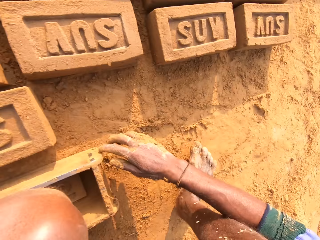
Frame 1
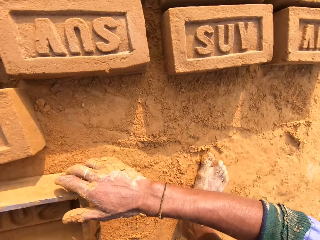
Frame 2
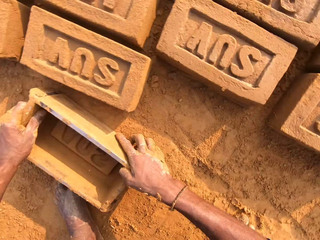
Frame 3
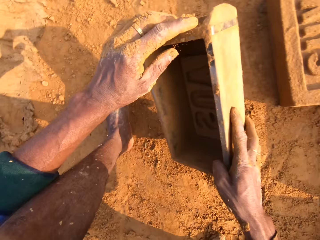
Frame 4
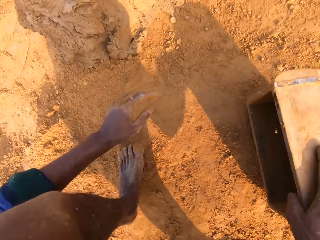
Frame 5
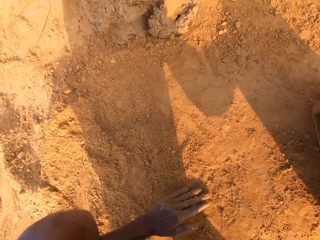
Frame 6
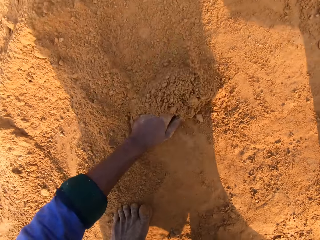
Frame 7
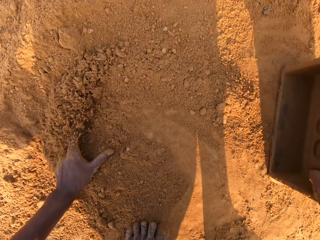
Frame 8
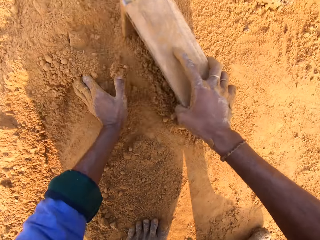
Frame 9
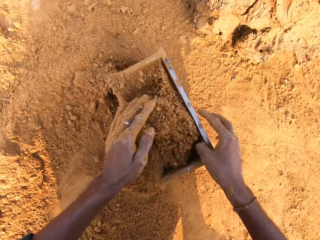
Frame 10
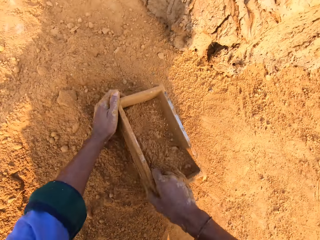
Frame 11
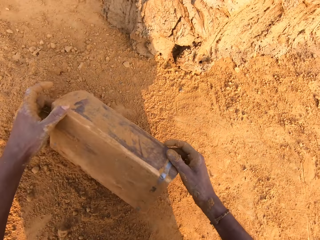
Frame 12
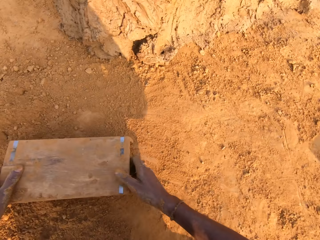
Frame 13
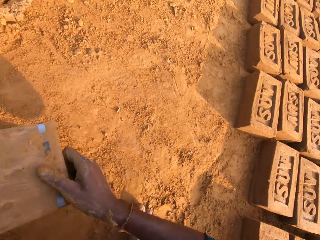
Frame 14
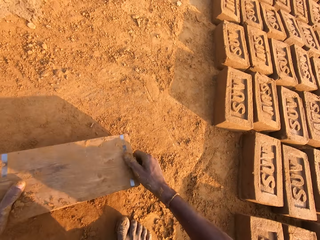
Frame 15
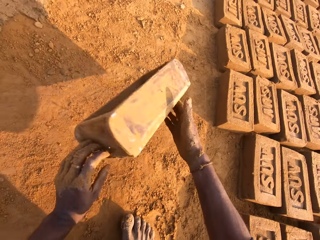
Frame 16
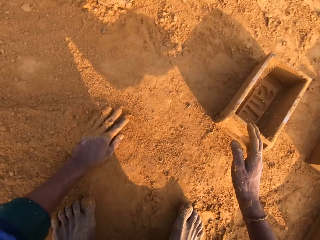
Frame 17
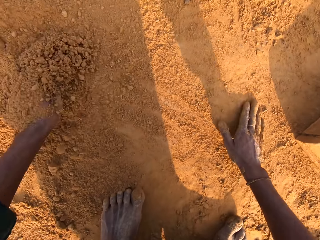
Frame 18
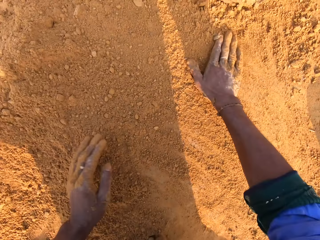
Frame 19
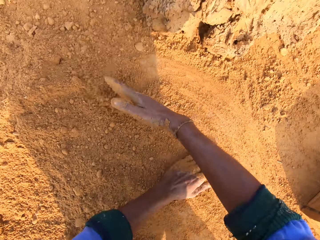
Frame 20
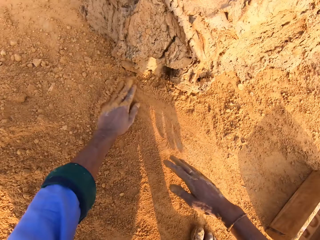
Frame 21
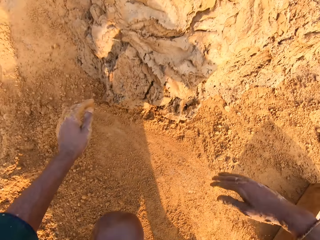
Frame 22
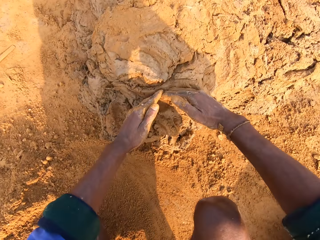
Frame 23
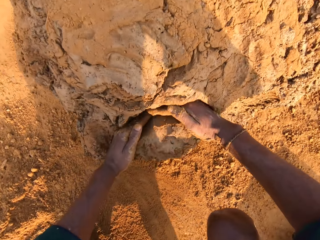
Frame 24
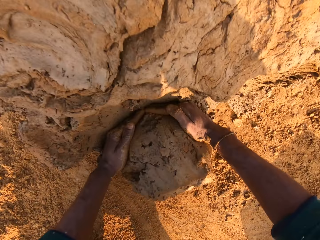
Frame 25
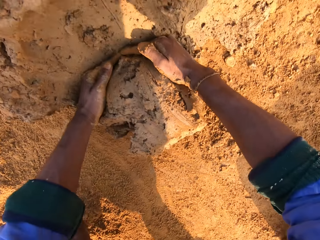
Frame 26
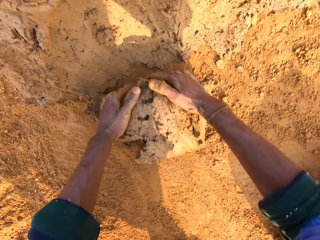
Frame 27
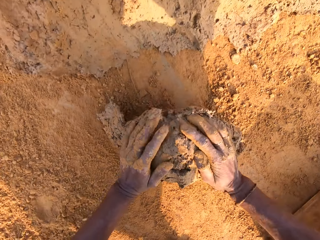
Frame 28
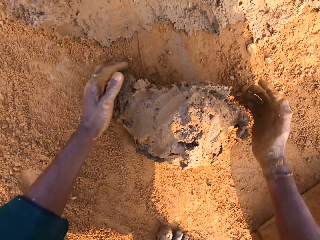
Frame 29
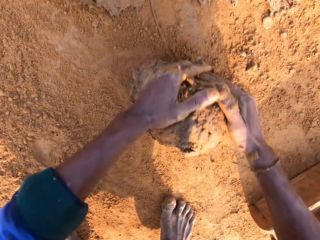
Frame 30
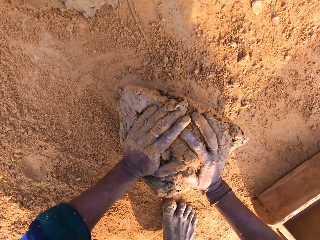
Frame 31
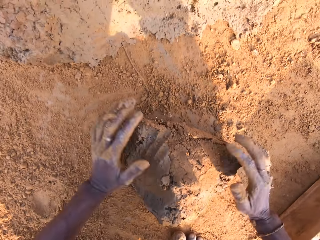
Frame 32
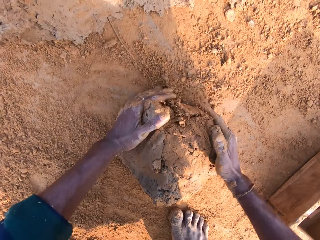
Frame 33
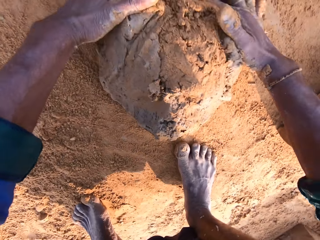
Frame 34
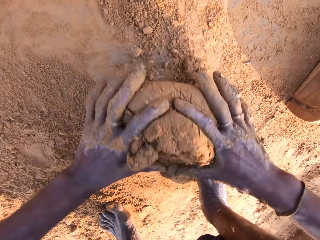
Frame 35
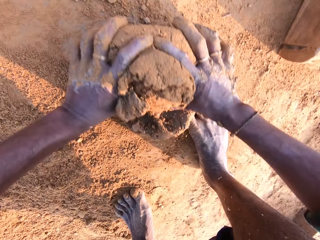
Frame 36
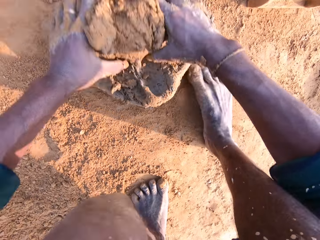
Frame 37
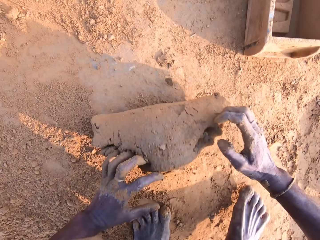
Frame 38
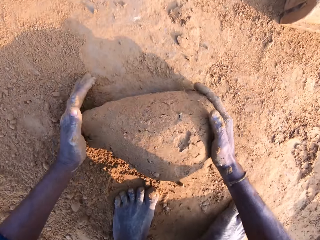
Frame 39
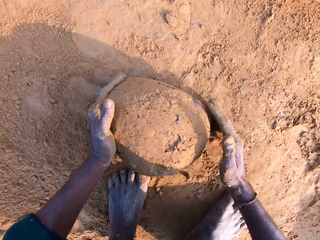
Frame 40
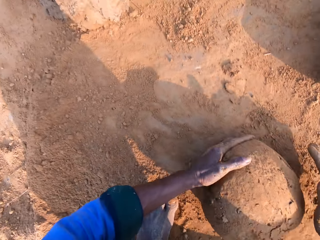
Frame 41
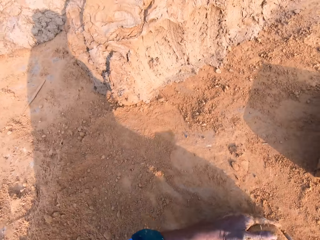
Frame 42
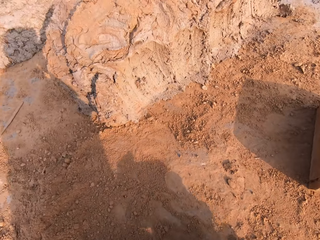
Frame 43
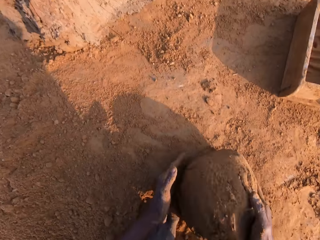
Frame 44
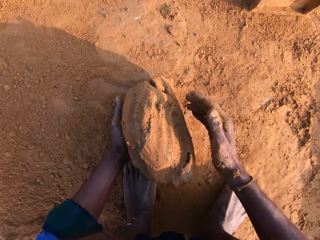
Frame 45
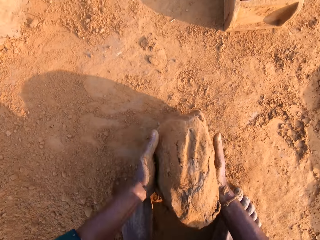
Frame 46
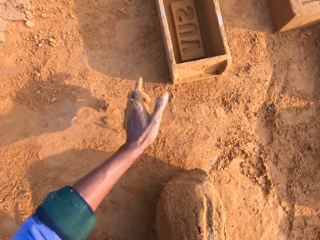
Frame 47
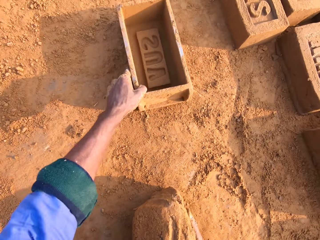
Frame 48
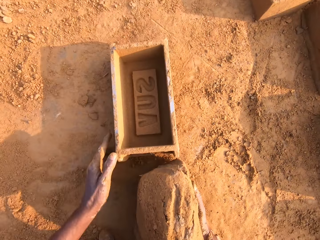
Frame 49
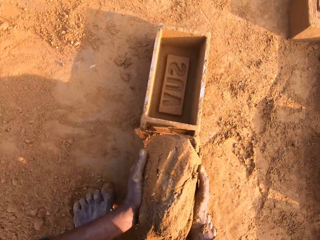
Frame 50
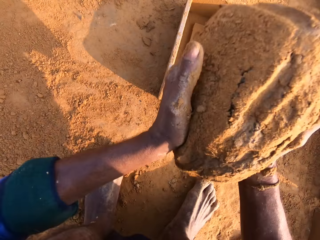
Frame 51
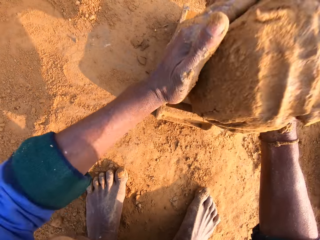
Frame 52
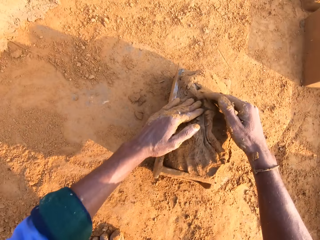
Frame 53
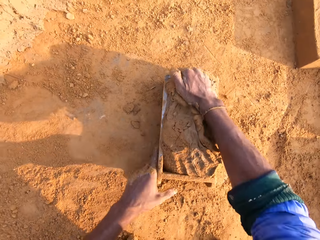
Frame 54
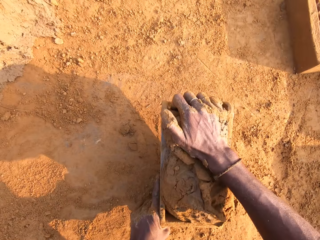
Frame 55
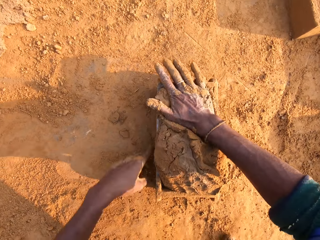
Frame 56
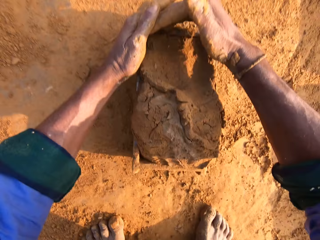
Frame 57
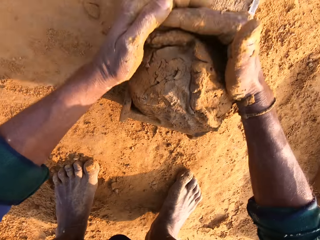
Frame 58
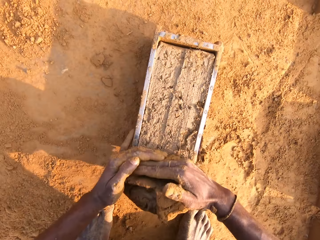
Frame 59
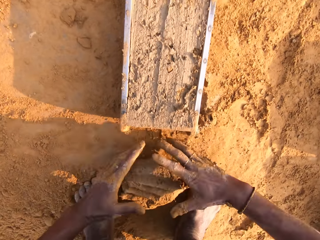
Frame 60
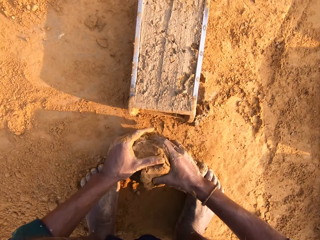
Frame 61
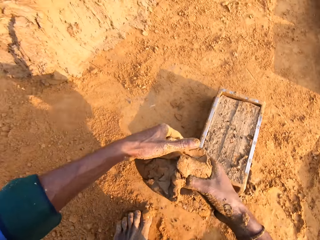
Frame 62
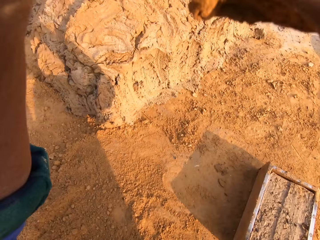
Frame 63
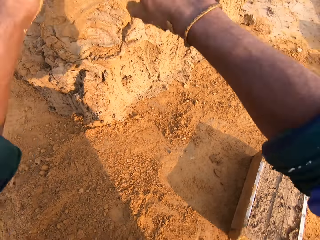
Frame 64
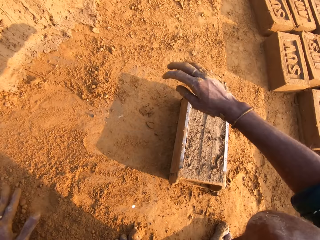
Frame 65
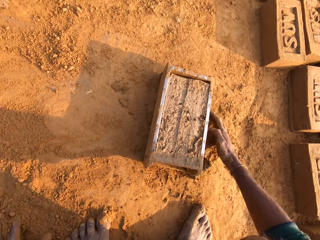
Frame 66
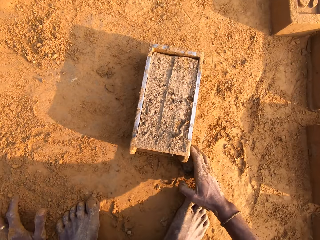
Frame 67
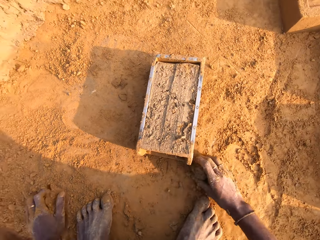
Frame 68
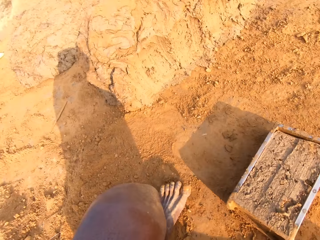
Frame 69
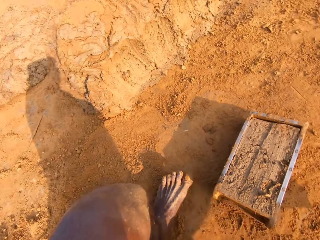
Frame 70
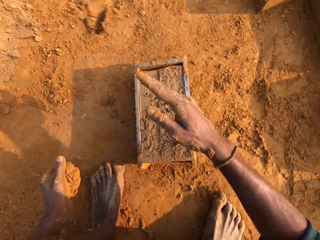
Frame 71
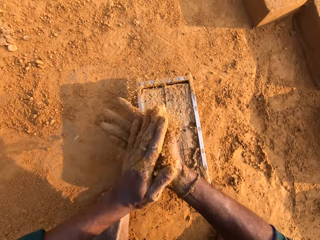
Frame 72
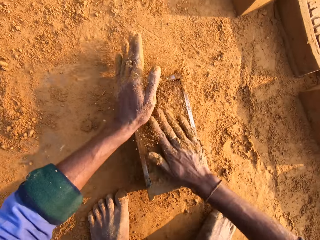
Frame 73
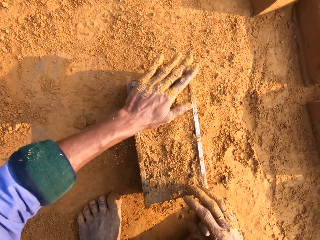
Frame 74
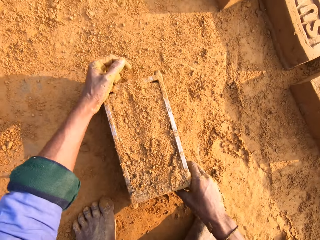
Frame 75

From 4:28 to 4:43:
The camera wearer drops the brick mold on the ground. They remove the brick from the brick mold. They stare at the bricks. They move the left hand on the soil. They put the soil in the brick mold. They pour the soil on the ground. They carry the brick mold with both hands. They drop the brick mold on the ground. They rub both hands on the soil. They cut the clay with both hands. They roll the clay on the soil. They scoop the molding clay. They roll the molding clay on the ground. They stare at the clay. They pick the clay with the right hand. They pull the brick mold closer with the left hand. They put the molding clay in the brick mold. They remove the extra molding clay from the brick mold with both hands. They pick the clay with both hands. They drop the clay on the ground. They pick the soil with both hands.

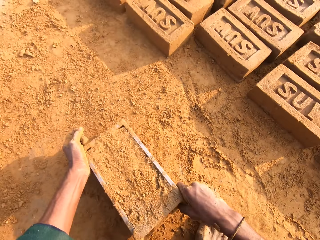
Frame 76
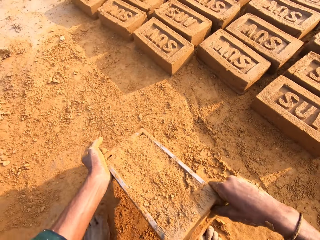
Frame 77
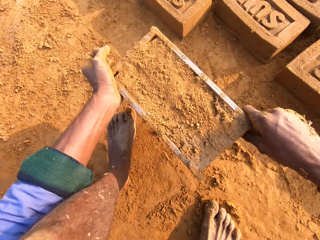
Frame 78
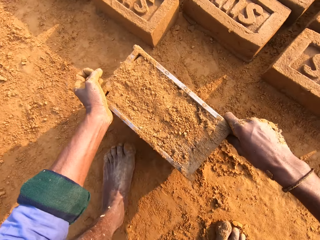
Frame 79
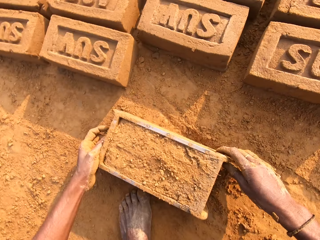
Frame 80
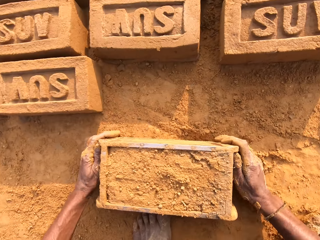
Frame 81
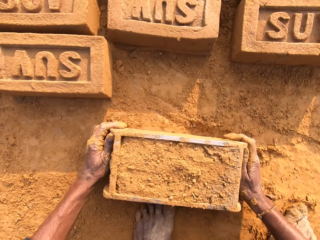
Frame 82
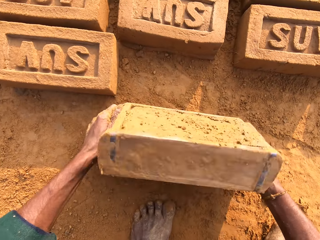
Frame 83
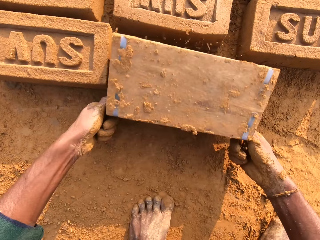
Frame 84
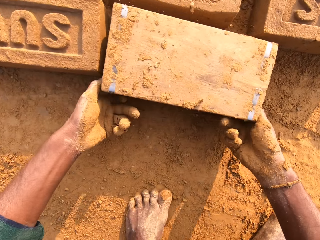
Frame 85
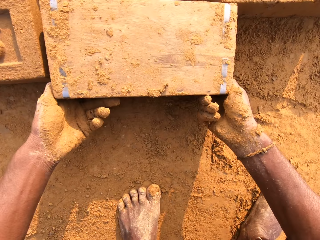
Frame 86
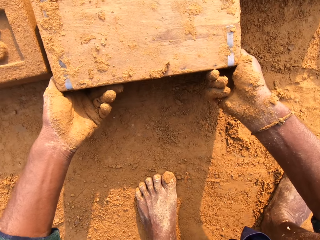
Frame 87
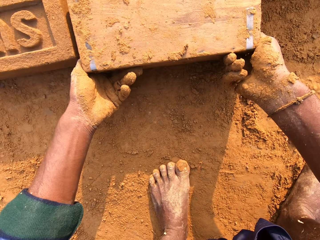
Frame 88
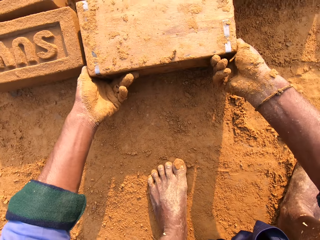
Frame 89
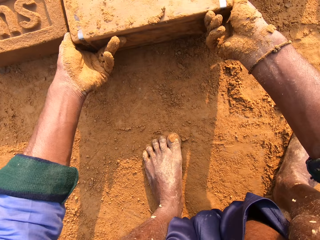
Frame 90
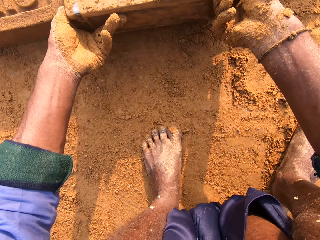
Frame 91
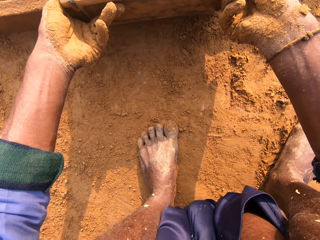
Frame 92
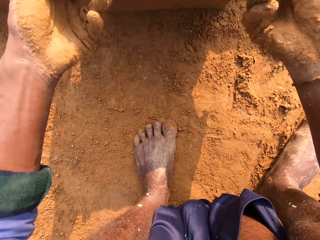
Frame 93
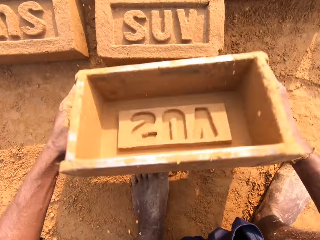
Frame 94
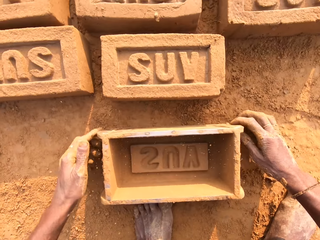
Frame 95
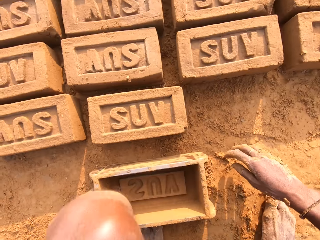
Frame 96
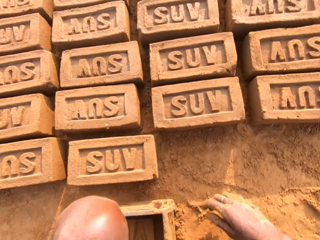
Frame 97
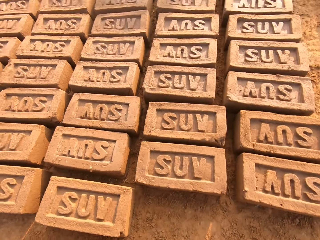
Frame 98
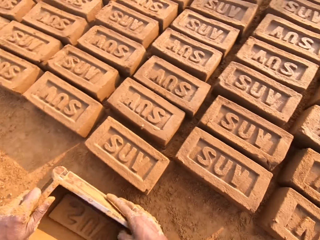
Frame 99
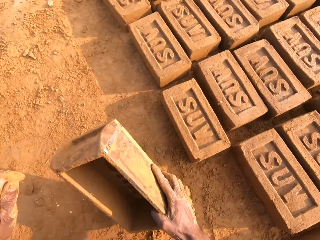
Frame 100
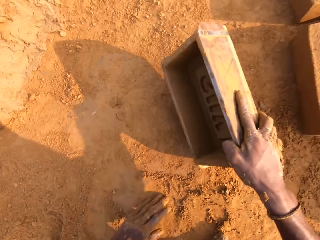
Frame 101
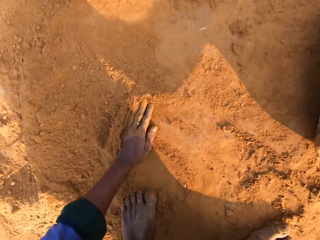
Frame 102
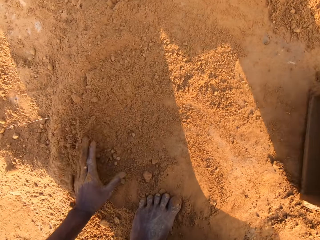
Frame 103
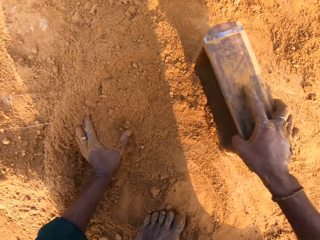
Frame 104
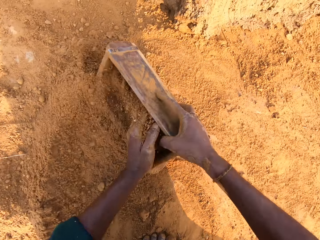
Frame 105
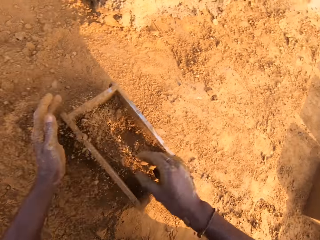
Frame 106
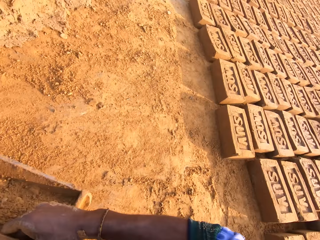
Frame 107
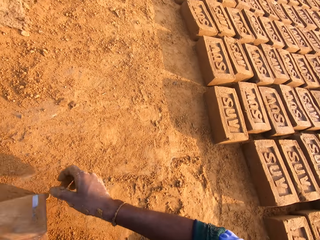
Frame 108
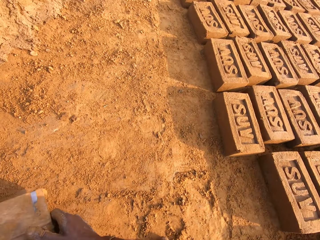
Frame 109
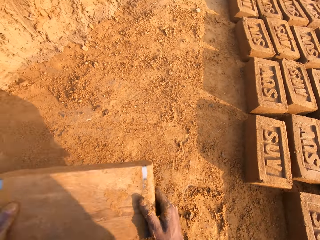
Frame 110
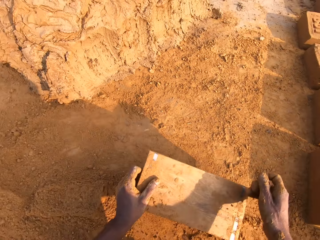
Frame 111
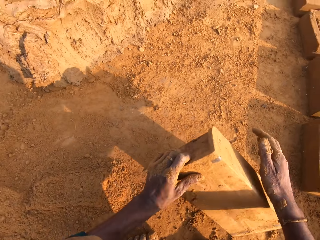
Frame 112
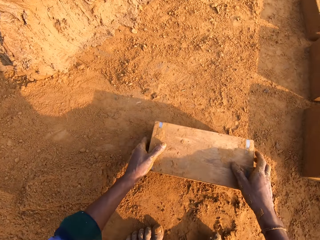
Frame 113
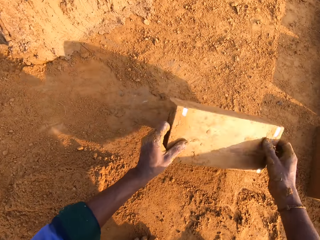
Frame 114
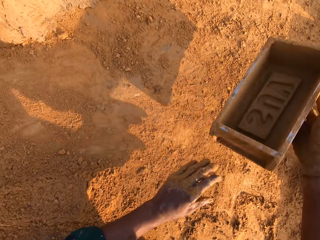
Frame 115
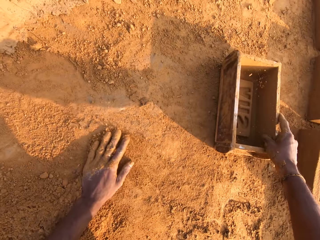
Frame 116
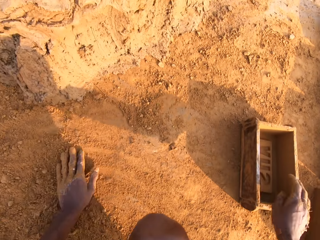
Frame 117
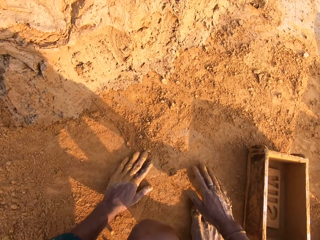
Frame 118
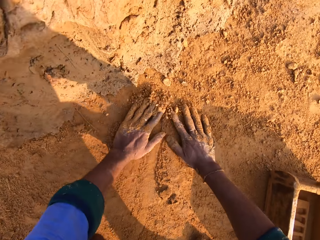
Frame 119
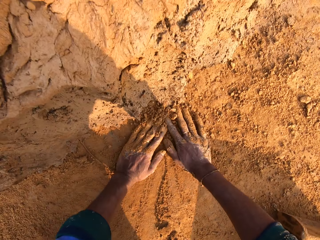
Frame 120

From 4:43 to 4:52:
The camera wearer pours soil on the clay. They carry the brick mold with both hands. They cover the brick mold with soil. They drop the brick mold on the ground. They drop the clay on the ground. They carry the brick mold with both hands and flip the brick mold on the ground. They carry the brick mold with both hands again. They place the wooden box or brick mold on the ground with both hands. They stare at the brick. They move the left hand on the soil. They carry the brick mold with the right hand. They put the sand in the wooden box with the left hand. They pour the sand in the wooden box on the ground. They place the wooden box on the ground with the right hand. They move both hands on the soil.
